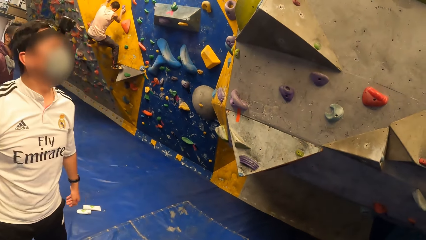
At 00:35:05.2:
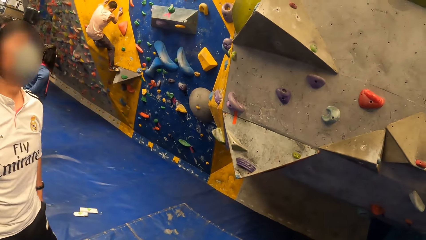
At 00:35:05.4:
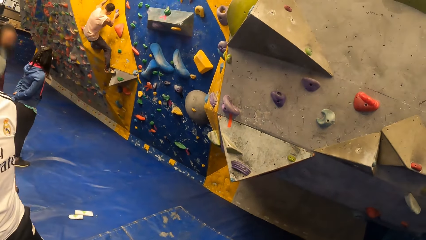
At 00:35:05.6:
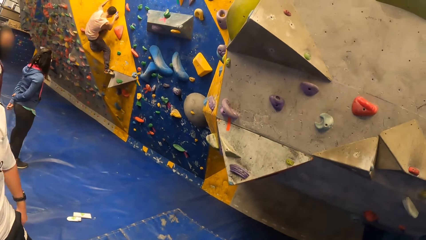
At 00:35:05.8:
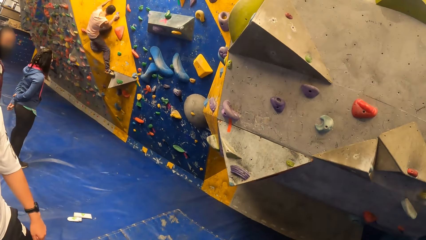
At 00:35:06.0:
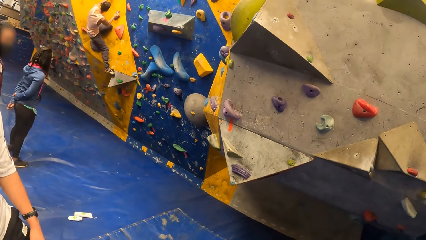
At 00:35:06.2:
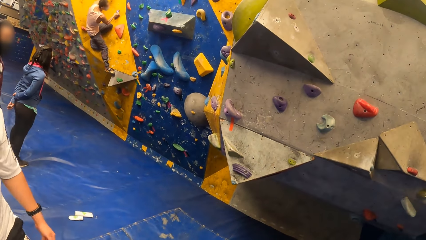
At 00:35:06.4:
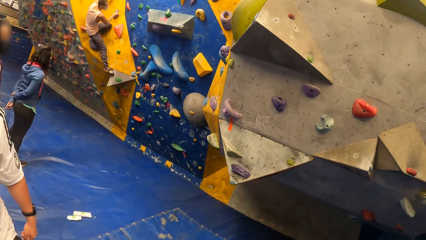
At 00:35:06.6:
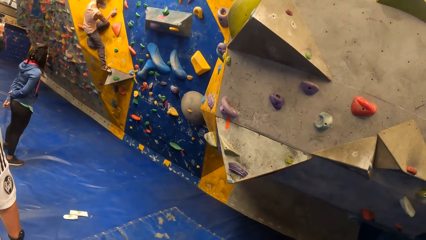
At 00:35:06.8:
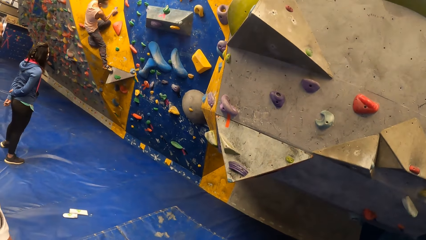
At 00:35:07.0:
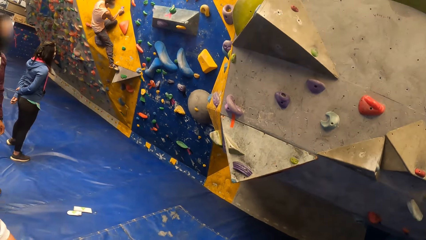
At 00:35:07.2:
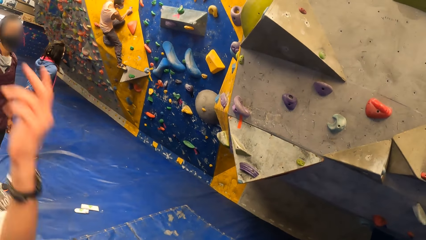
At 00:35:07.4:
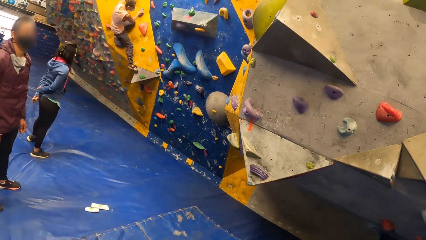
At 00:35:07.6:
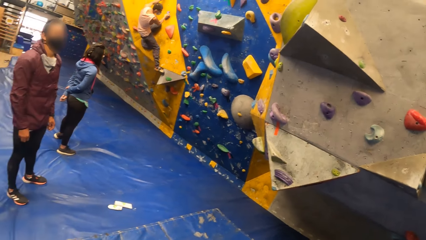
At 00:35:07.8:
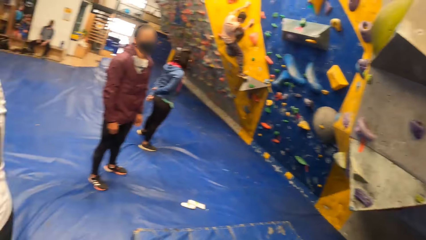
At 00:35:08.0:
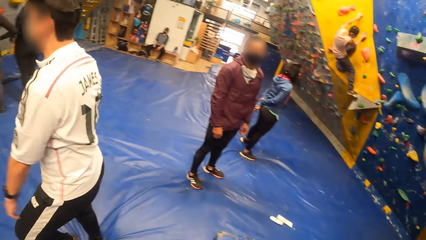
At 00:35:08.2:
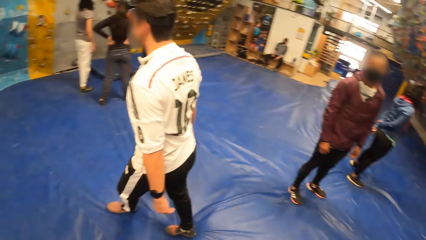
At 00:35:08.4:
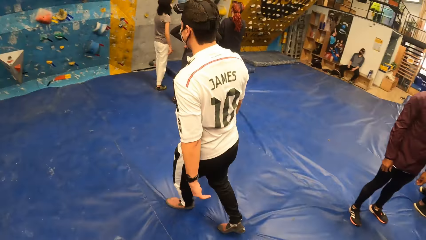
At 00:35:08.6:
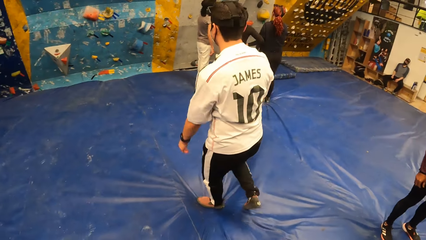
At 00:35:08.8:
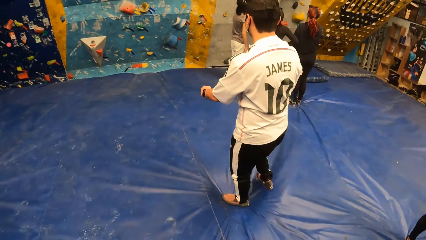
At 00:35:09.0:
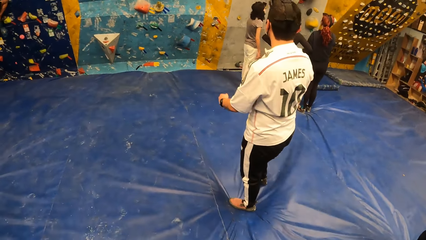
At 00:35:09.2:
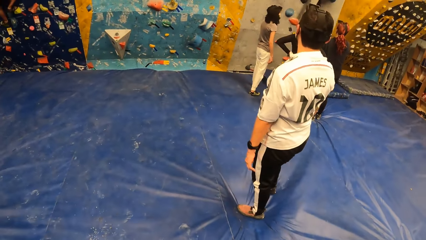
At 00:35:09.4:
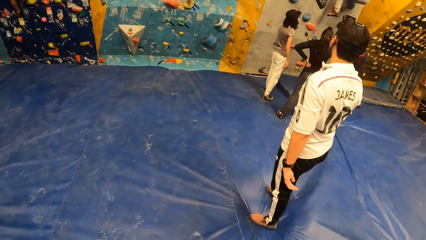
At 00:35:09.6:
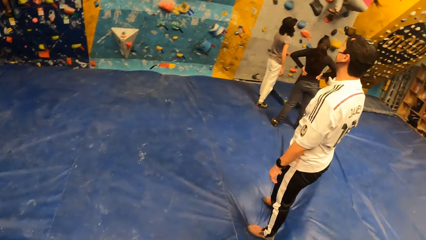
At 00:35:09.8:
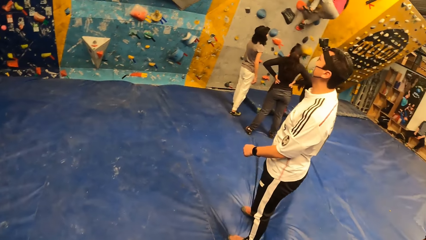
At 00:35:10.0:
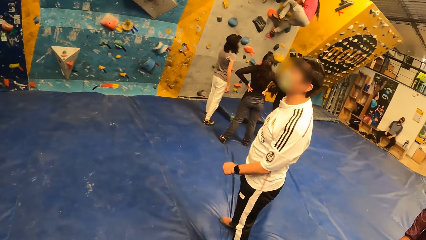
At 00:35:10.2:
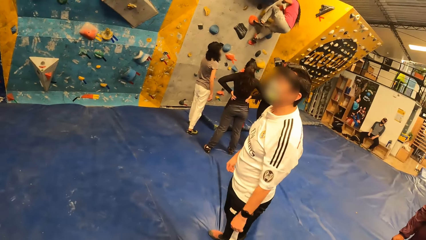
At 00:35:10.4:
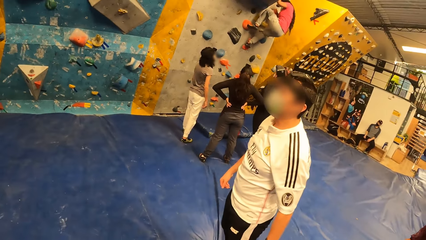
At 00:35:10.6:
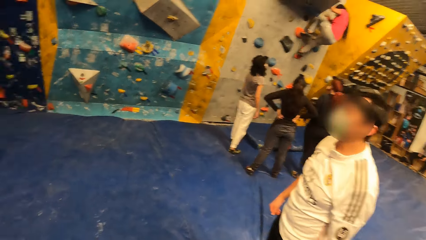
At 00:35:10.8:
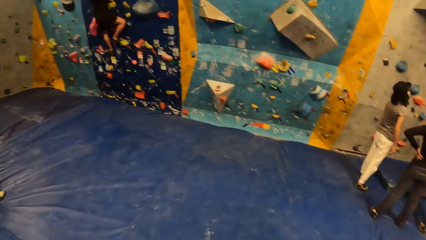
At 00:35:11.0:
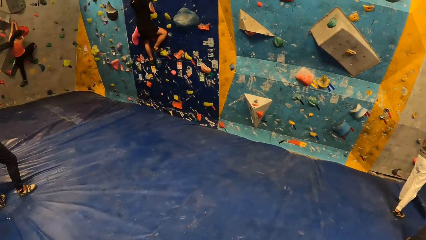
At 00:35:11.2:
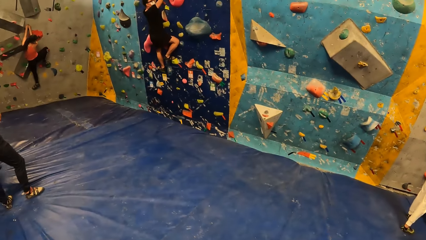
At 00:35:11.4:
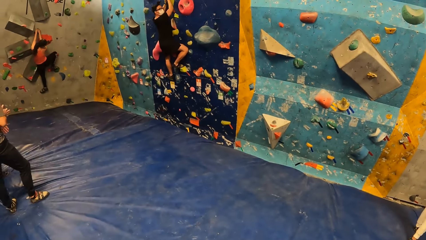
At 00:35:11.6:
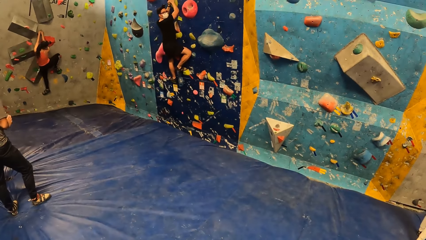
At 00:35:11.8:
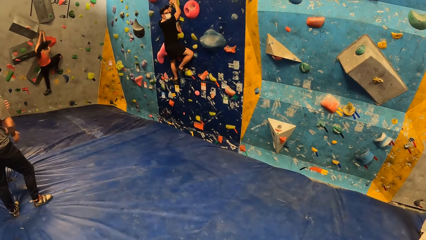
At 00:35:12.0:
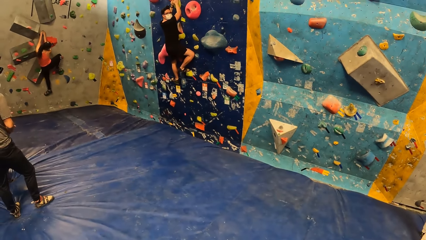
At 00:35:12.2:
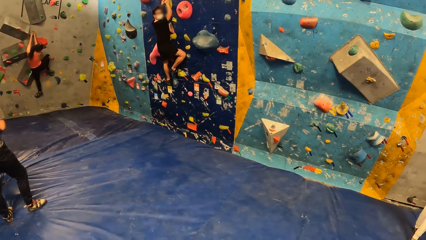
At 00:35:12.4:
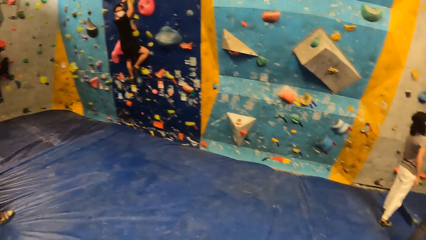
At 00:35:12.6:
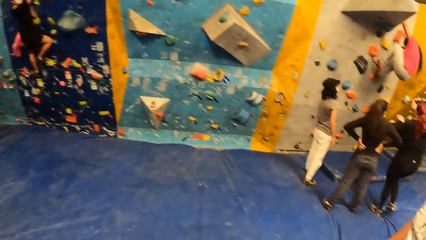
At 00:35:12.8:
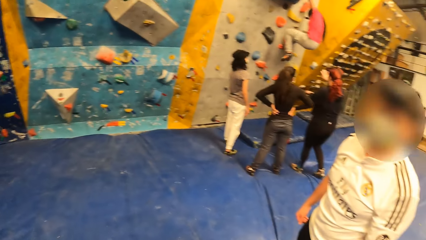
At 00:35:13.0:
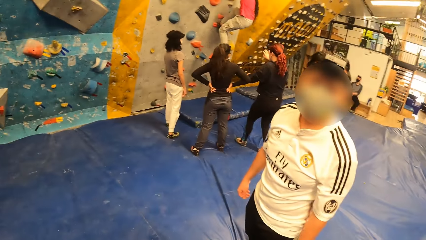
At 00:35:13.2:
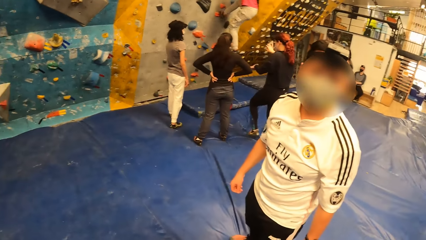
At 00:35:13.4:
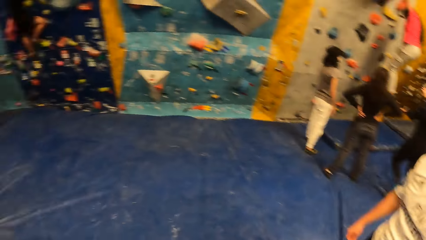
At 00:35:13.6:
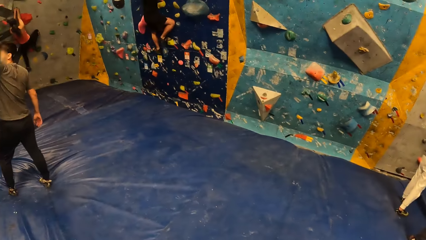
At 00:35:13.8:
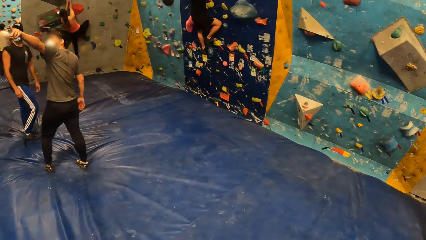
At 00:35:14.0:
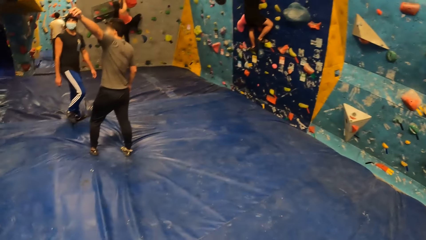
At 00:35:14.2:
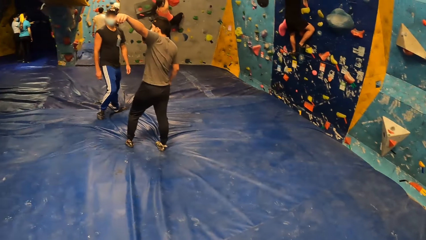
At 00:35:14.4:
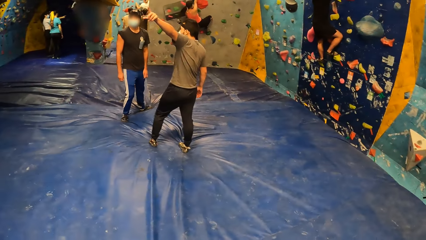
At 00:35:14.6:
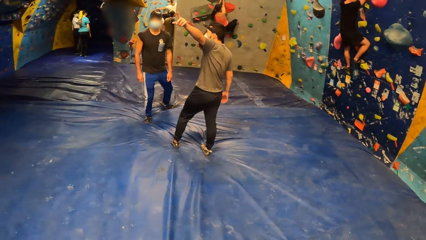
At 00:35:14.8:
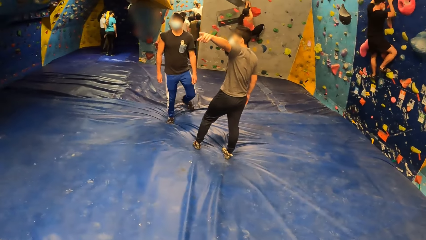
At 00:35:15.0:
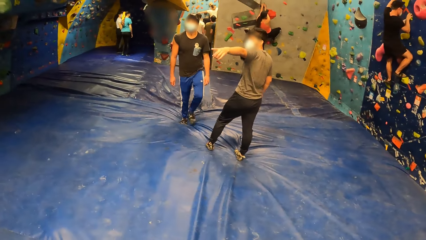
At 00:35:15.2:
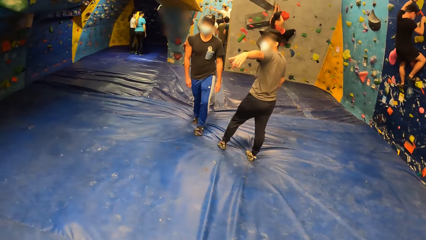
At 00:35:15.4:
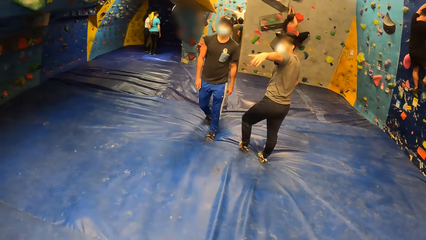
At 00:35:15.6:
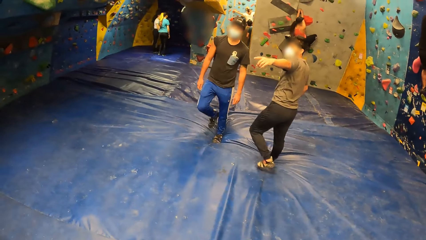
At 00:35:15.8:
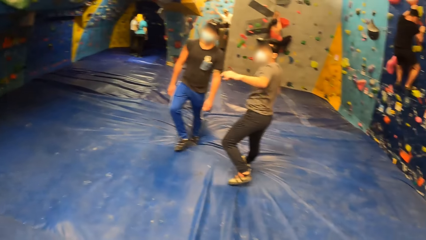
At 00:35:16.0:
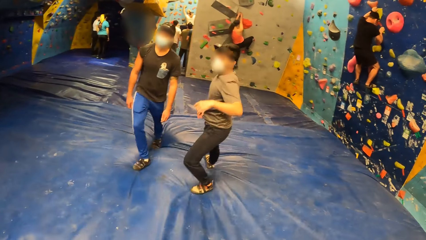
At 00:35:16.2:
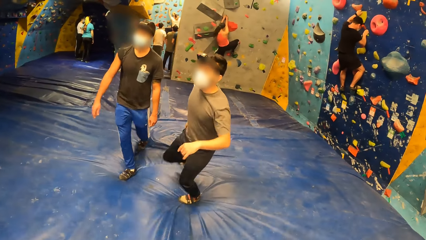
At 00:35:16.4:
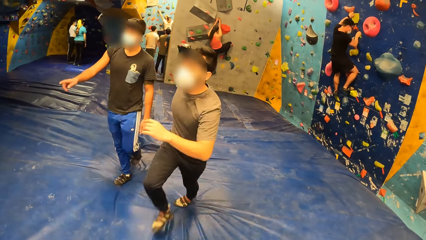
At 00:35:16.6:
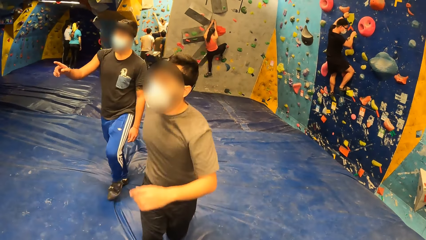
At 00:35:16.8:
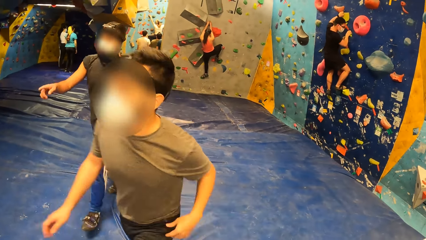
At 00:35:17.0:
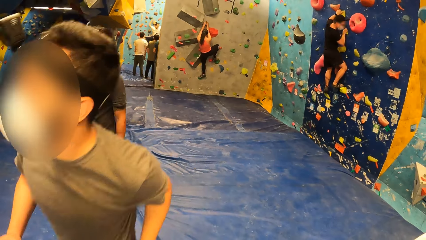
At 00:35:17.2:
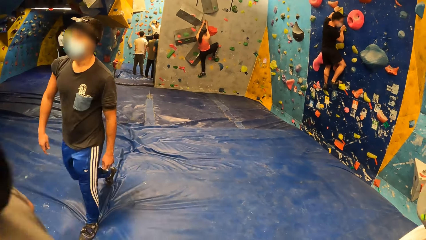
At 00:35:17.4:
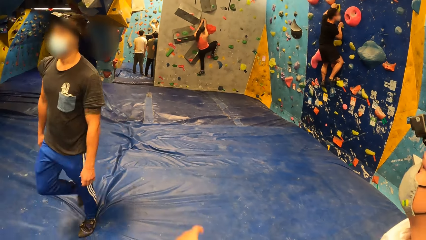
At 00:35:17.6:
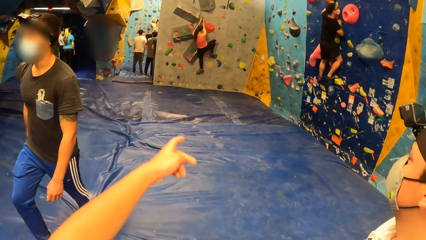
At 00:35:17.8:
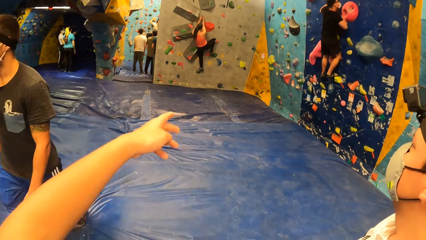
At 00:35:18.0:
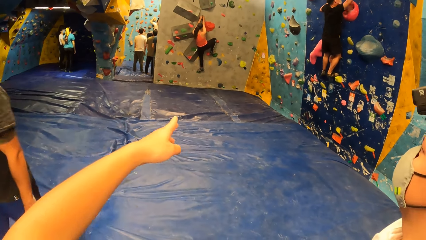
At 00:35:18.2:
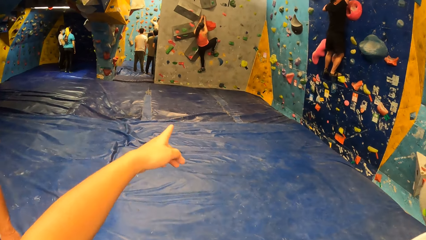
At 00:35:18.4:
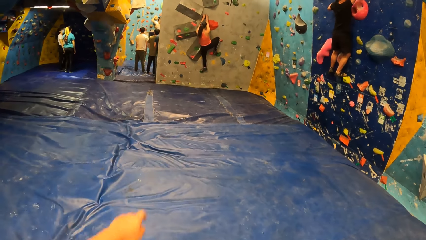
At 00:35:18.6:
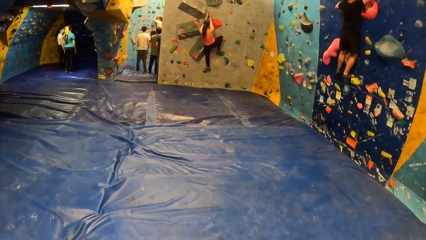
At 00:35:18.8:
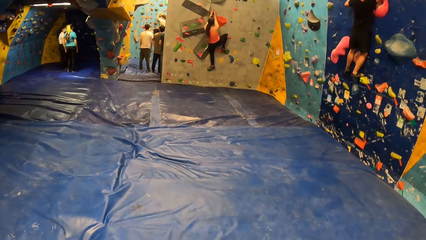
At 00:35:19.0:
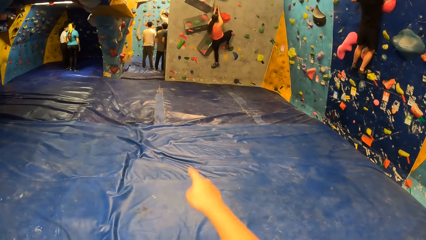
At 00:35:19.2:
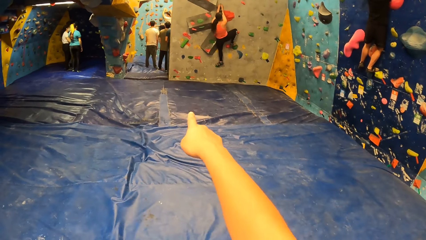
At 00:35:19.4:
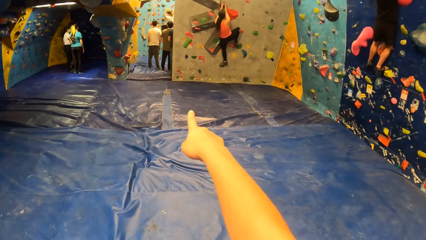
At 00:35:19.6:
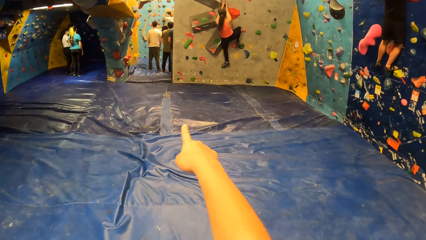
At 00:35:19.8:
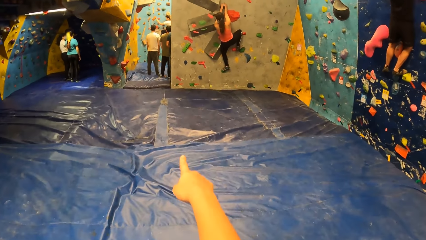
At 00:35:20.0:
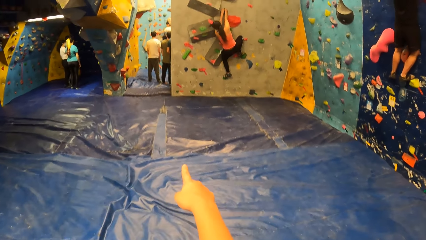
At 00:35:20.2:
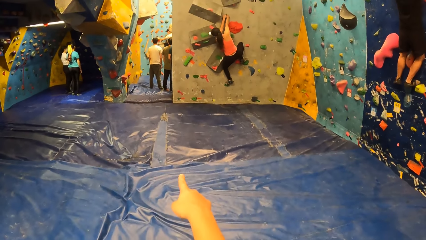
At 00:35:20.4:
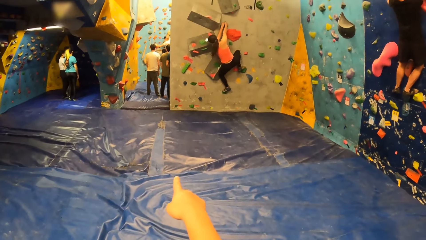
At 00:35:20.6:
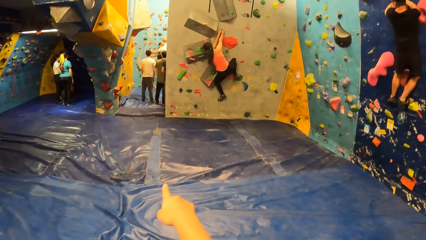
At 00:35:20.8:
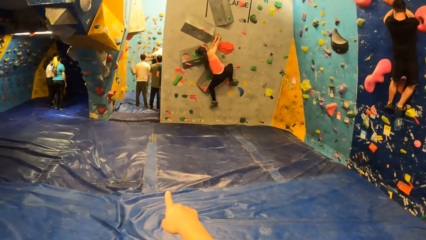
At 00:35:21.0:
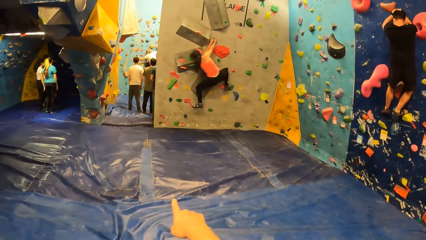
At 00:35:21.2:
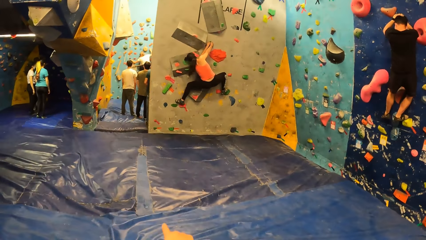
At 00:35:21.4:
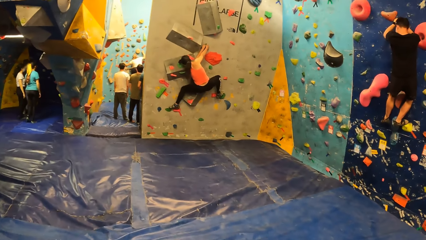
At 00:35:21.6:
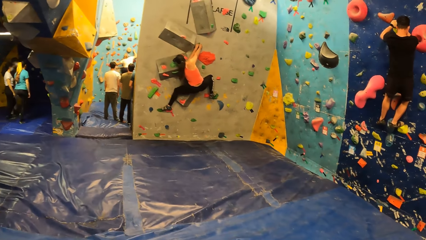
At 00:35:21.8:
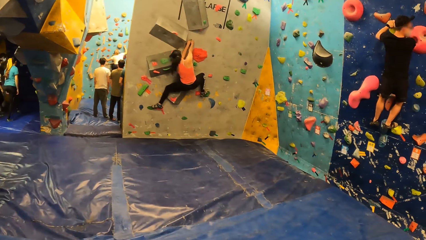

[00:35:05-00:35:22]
The camera wearer converses with a man. They look around the room, walk in the room and look around the room. Another man gestures with his left hand. A third man walks past the camera wearer. The second man walks past the camera wearer. The third man gestures with his right hand. A fourth man climbs a wall. A woman climbs a wall. The camera wearer gestures with both hands. They point on the wall.
